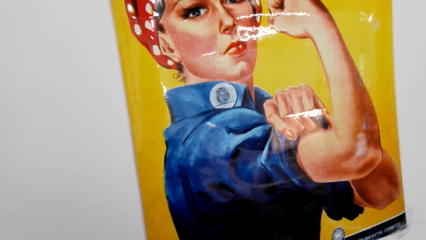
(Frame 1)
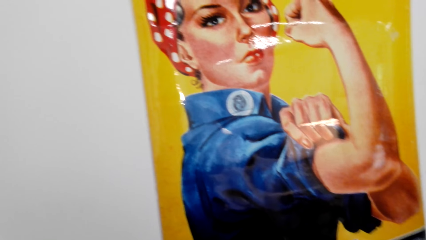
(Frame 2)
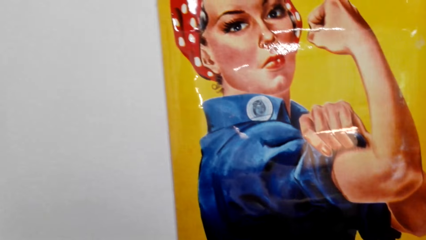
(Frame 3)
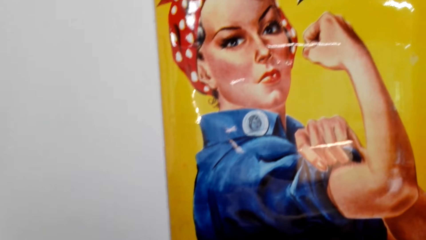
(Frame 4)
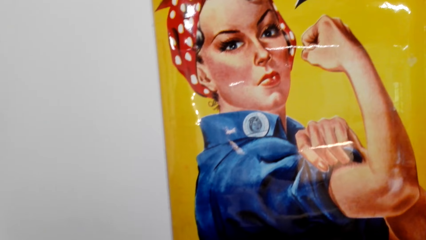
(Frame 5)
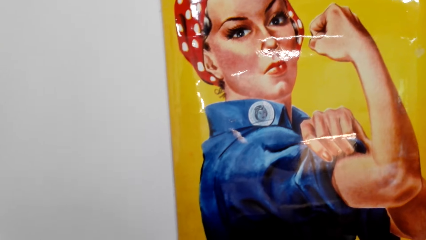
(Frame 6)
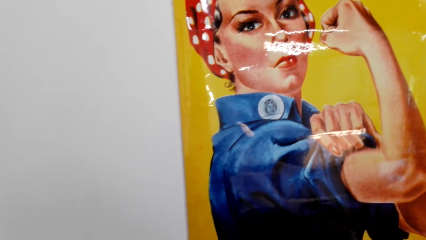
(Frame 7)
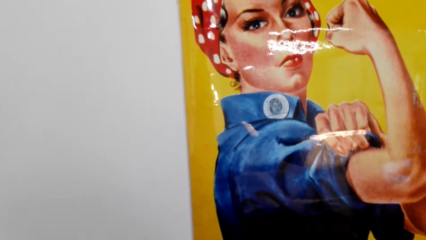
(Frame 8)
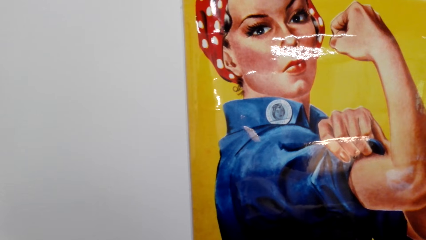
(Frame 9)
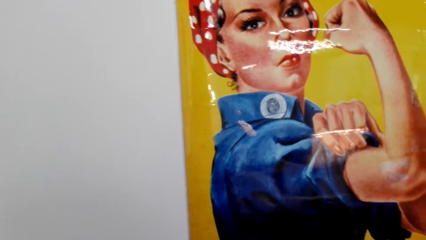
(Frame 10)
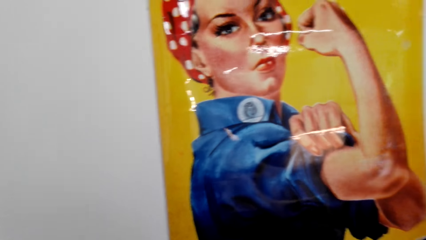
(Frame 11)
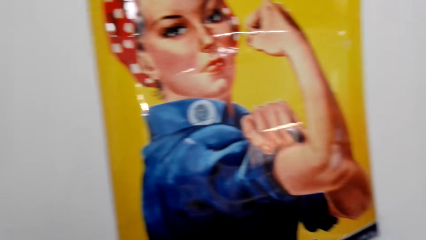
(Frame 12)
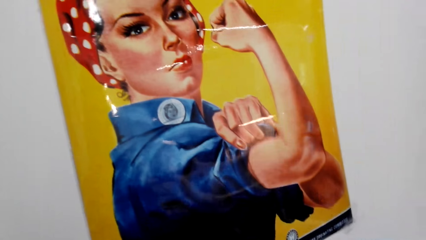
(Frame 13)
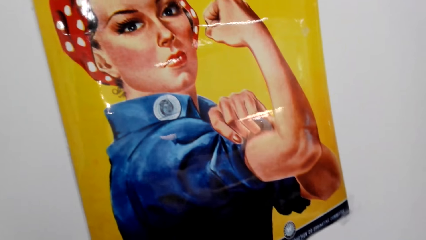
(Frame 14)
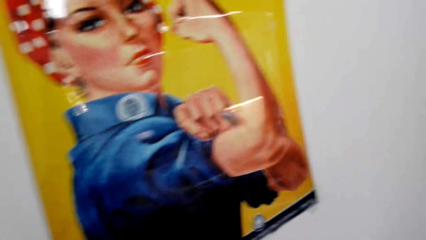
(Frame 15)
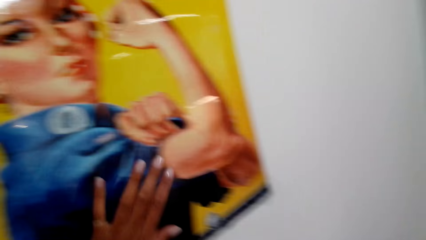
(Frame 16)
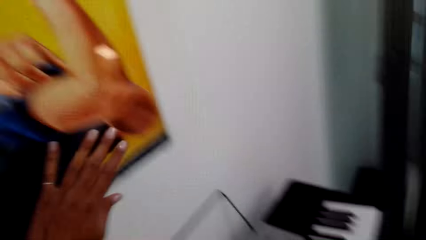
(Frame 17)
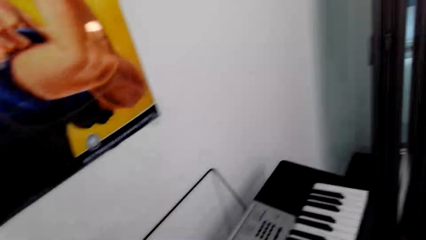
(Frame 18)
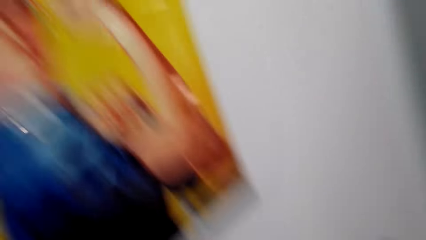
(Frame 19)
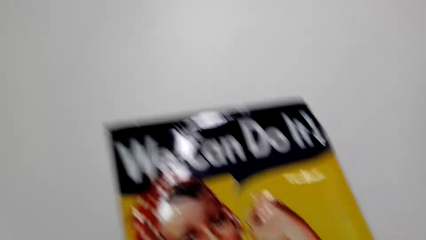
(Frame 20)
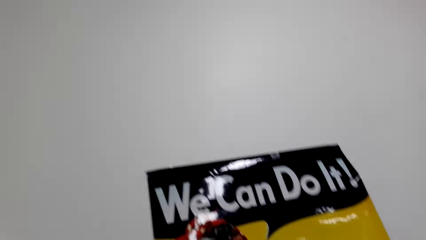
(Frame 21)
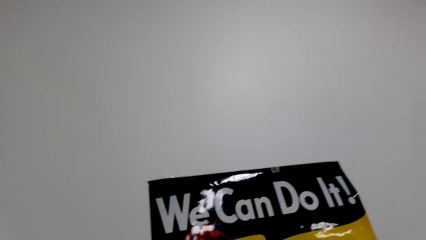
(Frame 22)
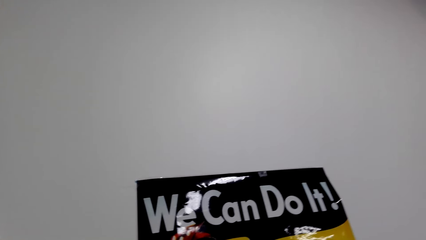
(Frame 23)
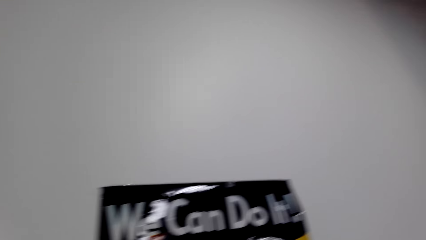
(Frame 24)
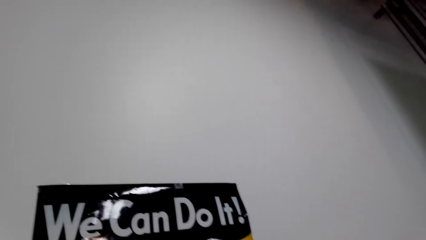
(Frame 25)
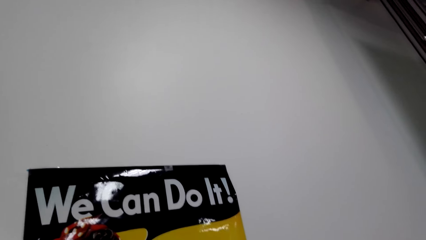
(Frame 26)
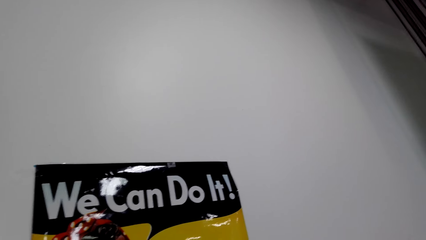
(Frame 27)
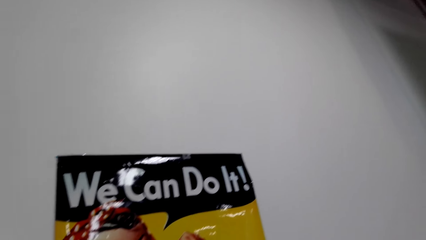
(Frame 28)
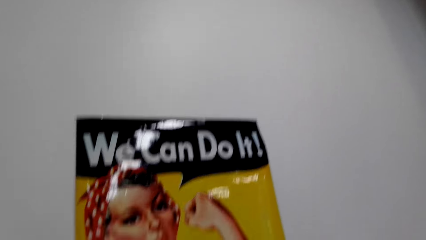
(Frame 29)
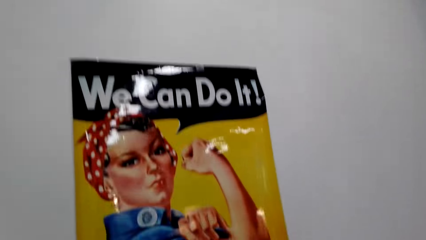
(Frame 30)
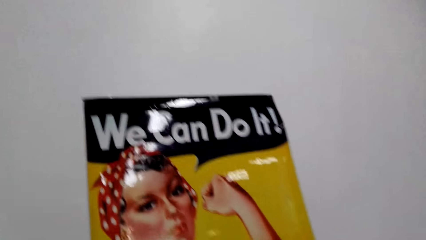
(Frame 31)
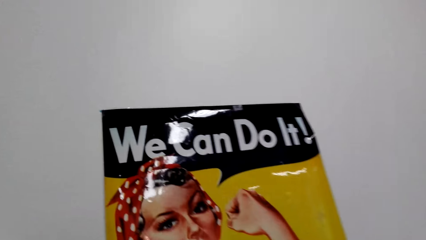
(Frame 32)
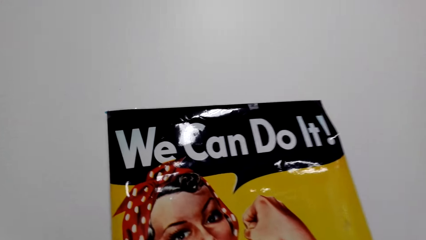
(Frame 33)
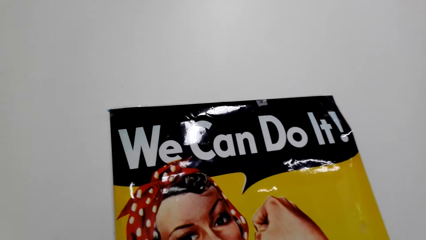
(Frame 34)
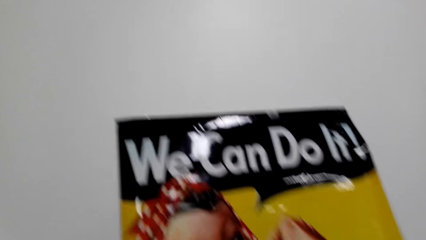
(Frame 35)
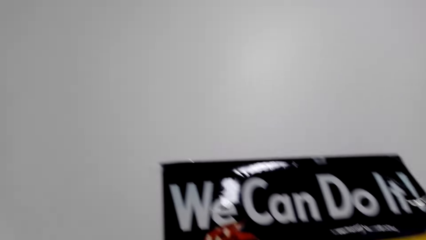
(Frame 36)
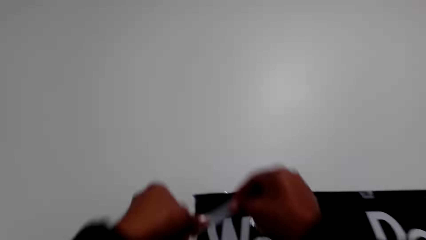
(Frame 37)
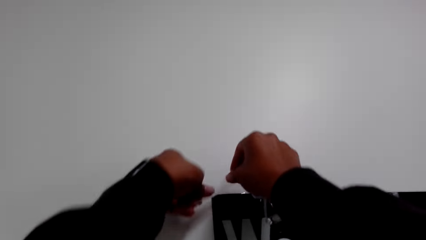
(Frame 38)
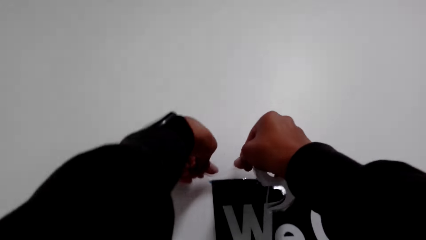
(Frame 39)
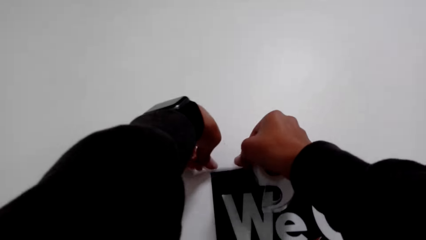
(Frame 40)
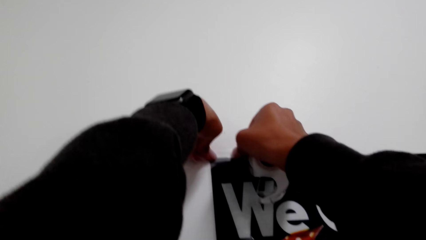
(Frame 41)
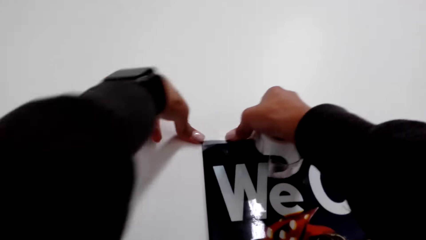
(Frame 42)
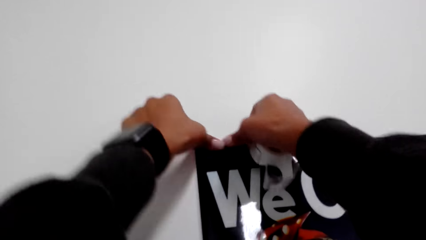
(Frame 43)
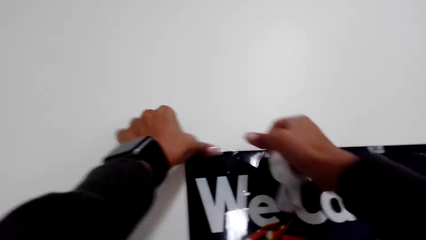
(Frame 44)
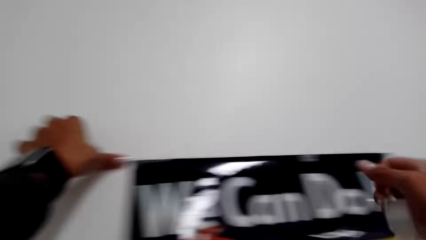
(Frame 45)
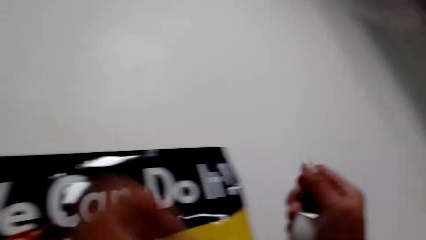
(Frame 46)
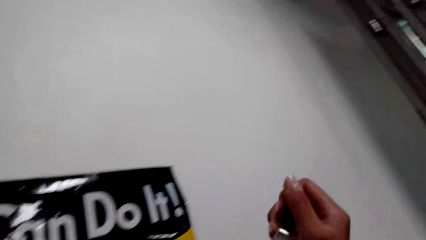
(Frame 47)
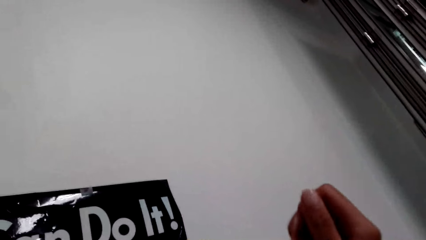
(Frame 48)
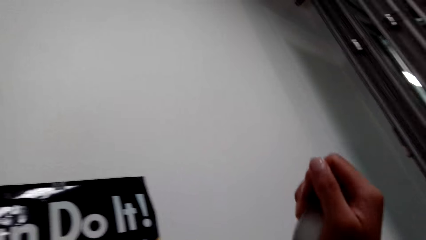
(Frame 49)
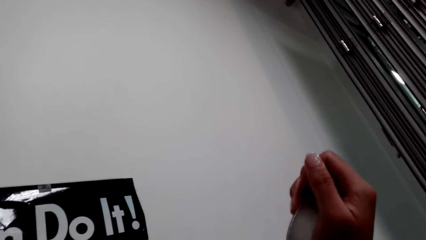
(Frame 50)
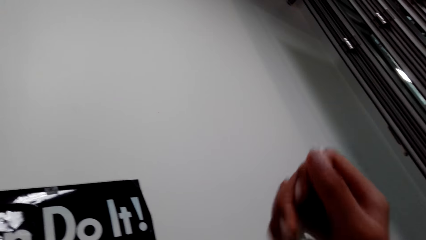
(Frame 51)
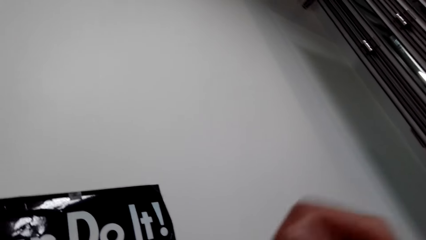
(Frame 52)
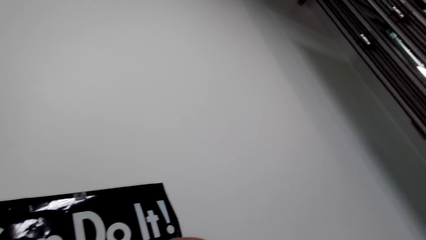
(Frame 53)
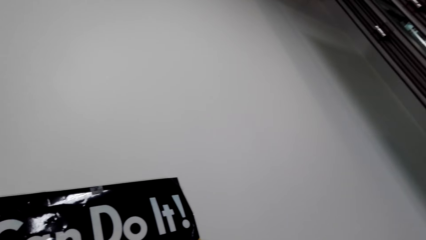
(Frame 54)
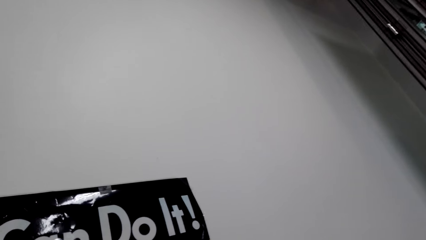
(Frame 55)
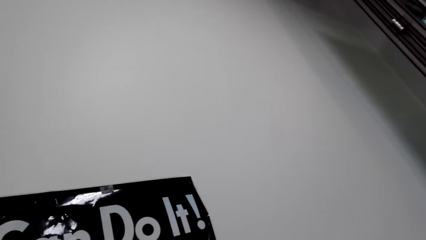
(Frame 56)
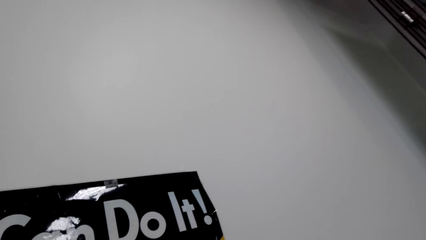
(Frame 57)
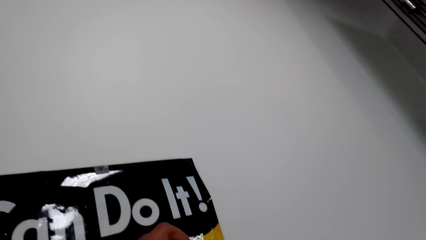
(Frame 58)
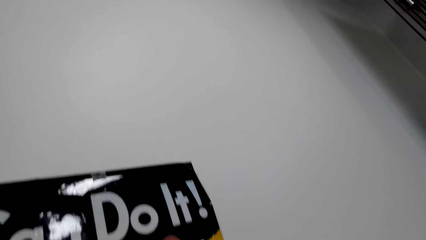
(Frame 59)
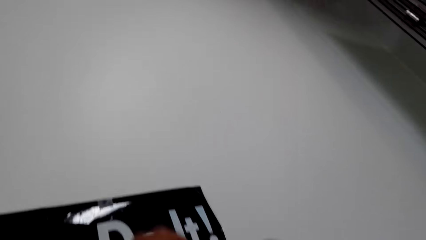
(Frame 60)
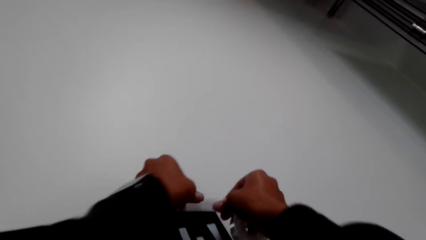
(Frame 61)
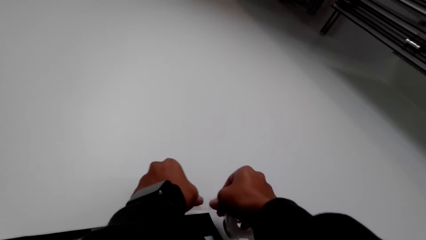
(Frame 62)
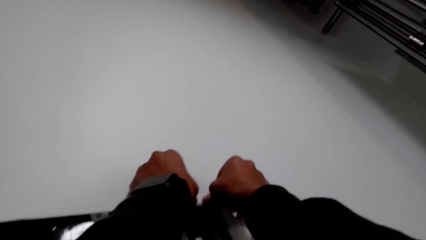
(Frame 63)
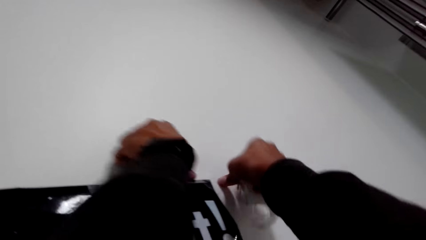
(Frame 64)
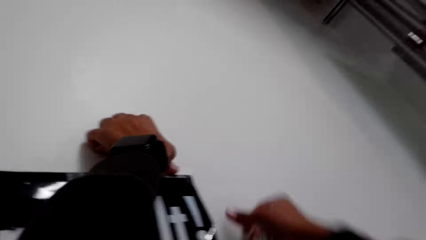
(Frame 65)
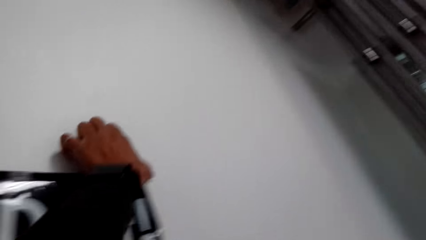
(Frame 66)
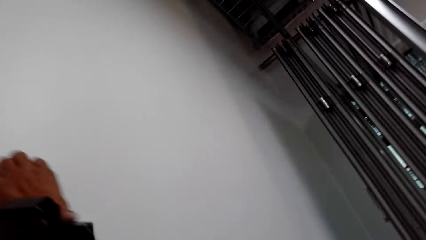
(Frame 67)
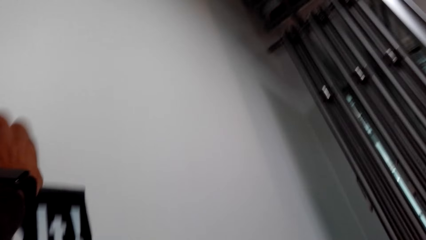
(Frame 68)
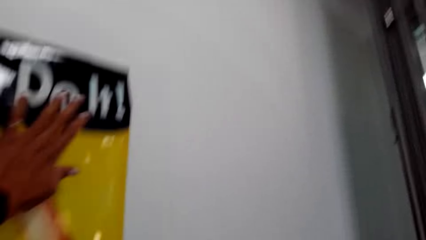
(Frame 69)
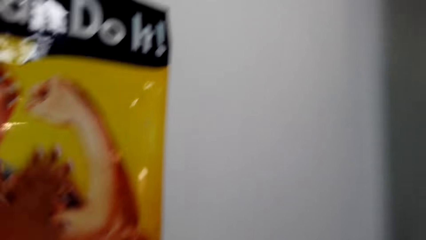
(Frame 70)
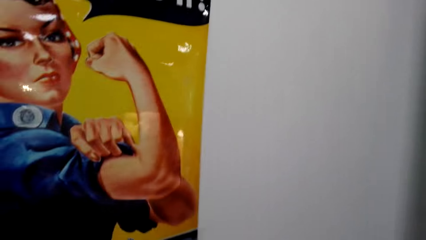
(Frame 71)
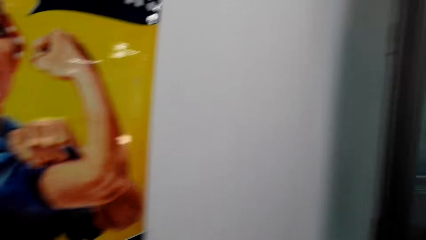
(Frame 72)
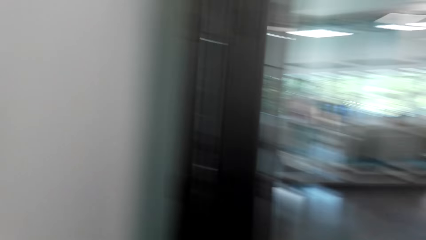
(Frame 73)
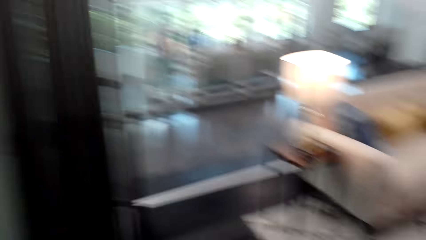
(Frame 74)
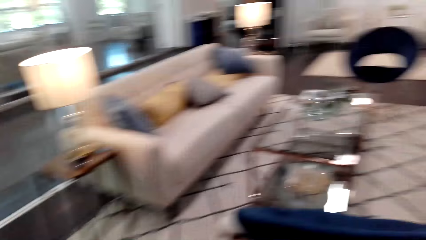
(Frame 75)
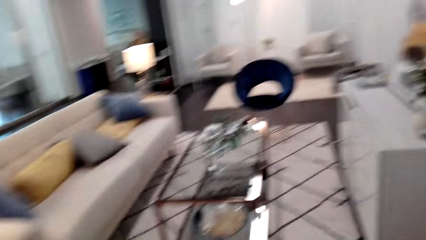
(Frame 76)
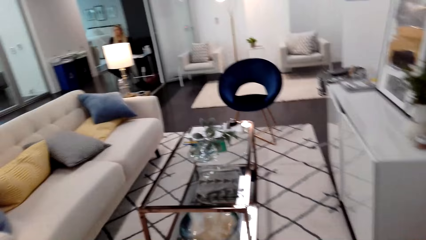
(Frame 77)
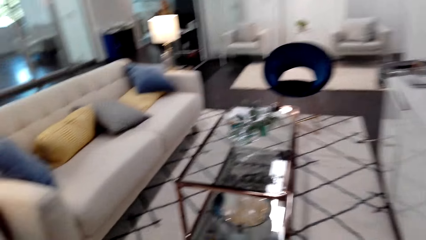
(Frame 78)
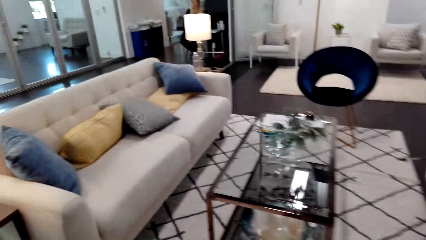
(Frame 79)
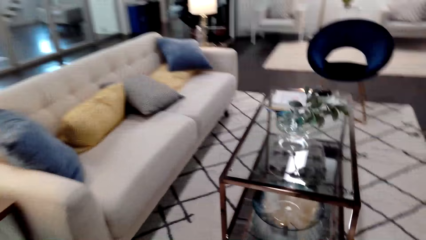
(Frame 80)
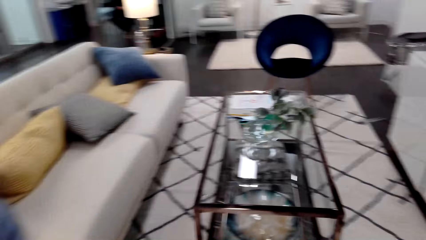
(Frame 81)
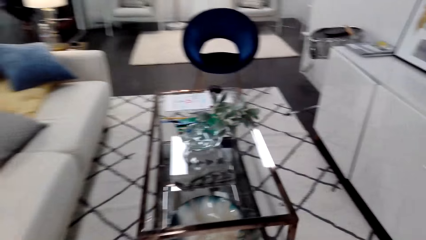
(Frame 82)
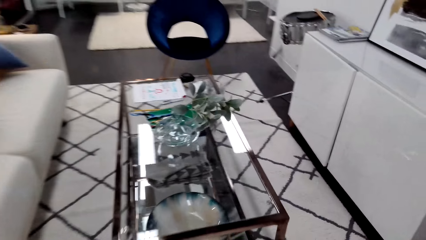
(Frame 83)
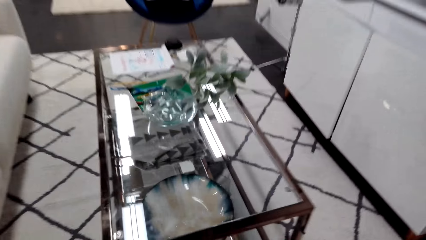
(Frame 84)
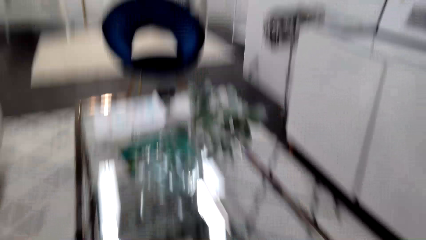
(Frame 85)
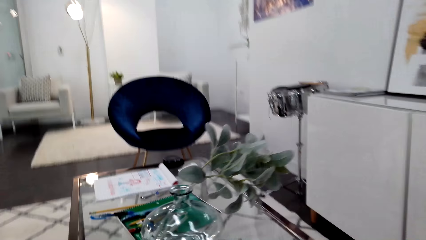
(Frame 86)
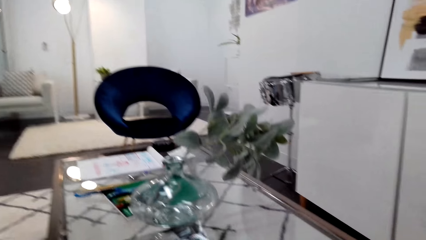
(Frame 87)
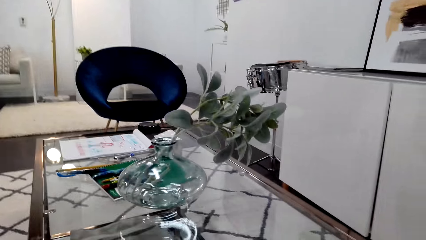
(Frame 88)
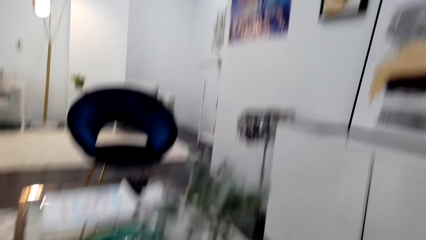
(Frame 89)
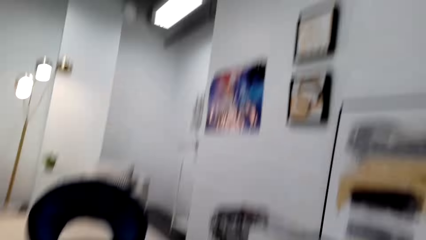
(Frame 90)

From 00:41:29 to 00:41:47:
The camera wearer looks around the art. They hold the hand on the wall sticker. They make a step. They apply the cello tape on the wall sticker. They dialogue with a person. They walk around the house.
